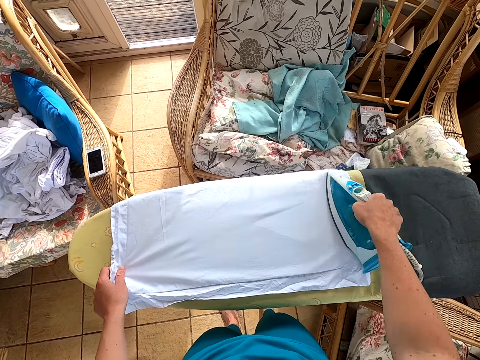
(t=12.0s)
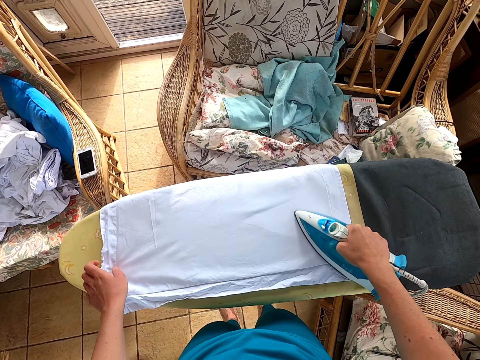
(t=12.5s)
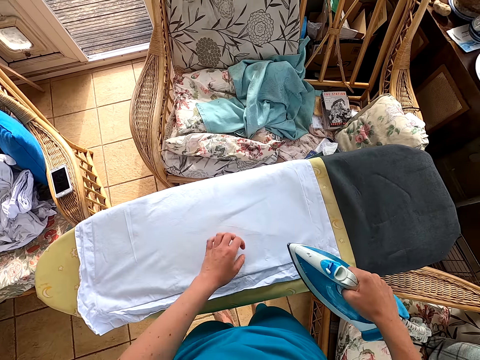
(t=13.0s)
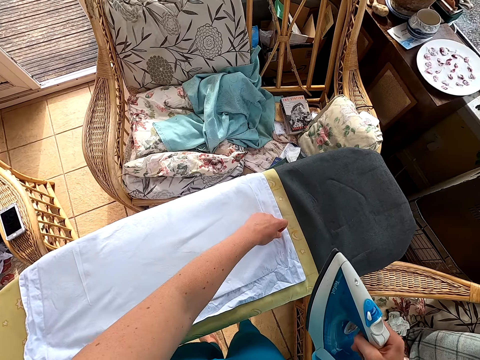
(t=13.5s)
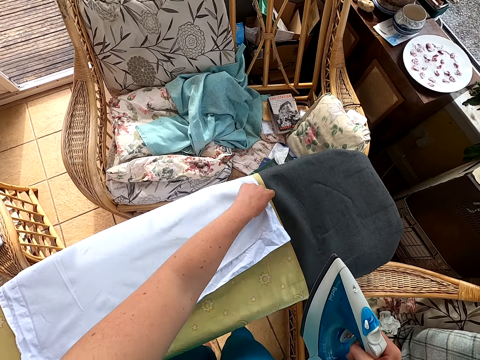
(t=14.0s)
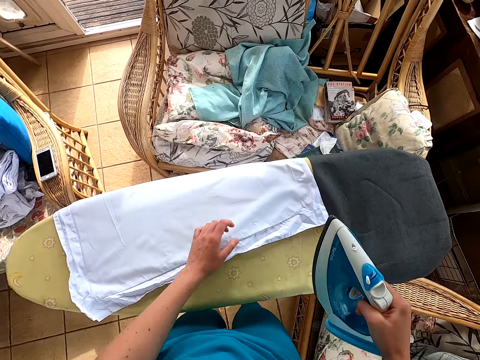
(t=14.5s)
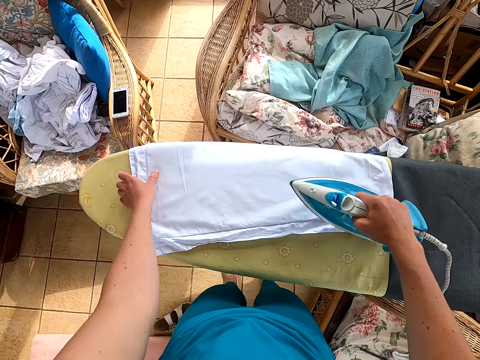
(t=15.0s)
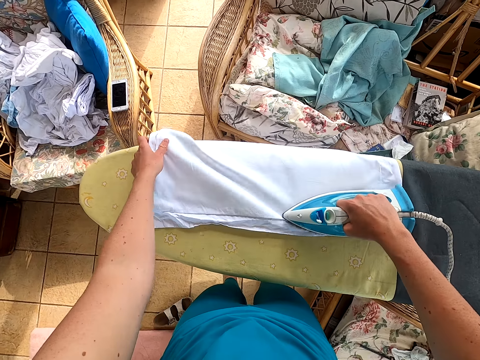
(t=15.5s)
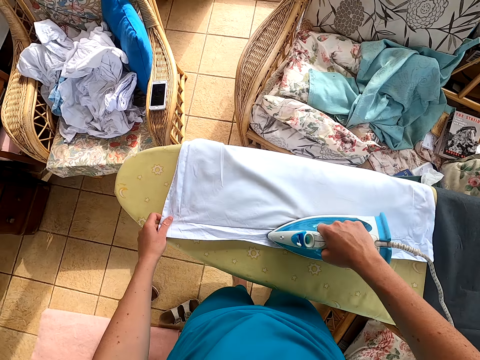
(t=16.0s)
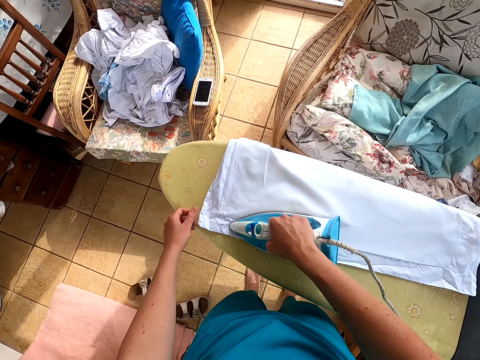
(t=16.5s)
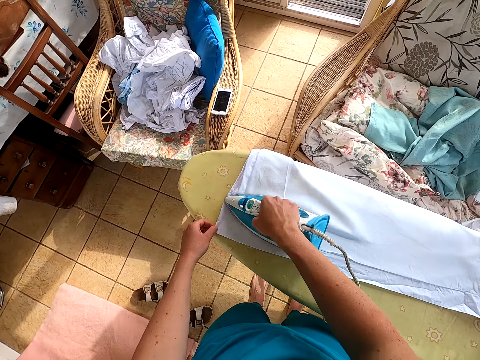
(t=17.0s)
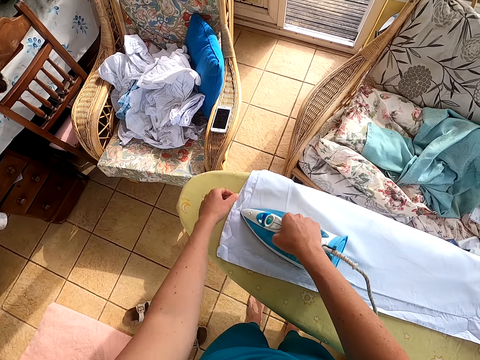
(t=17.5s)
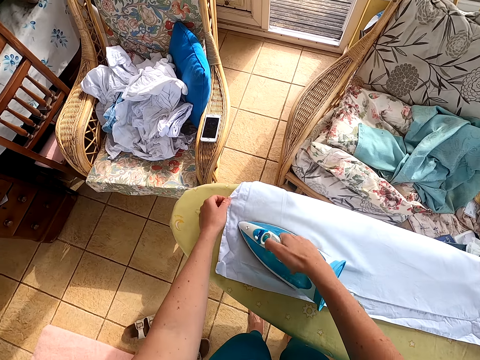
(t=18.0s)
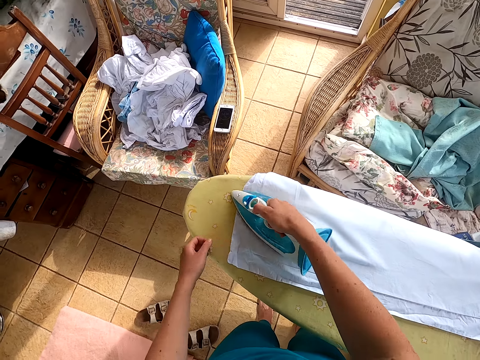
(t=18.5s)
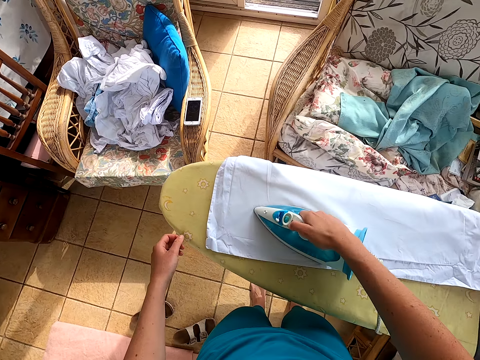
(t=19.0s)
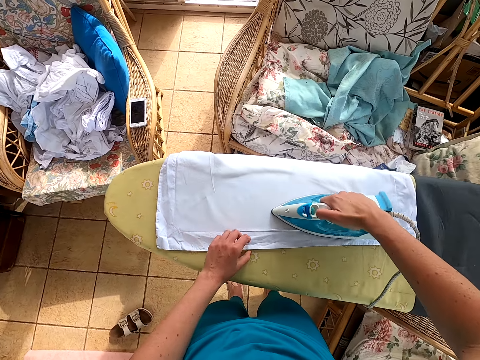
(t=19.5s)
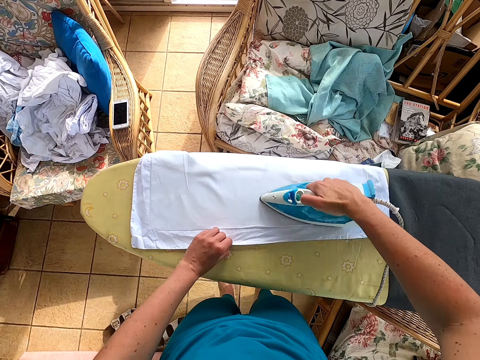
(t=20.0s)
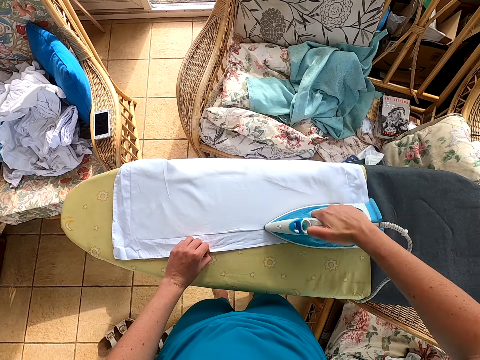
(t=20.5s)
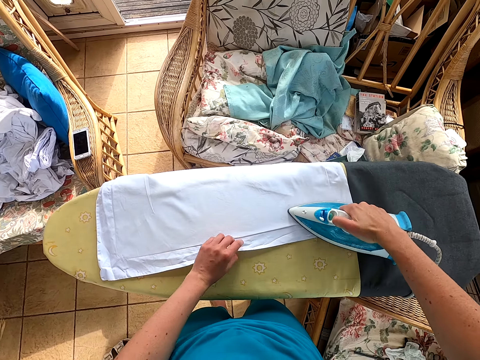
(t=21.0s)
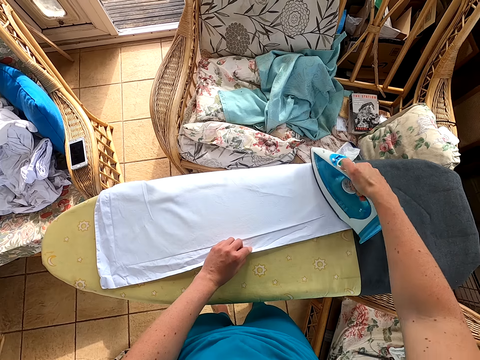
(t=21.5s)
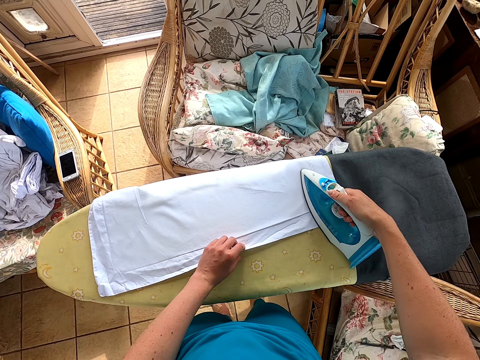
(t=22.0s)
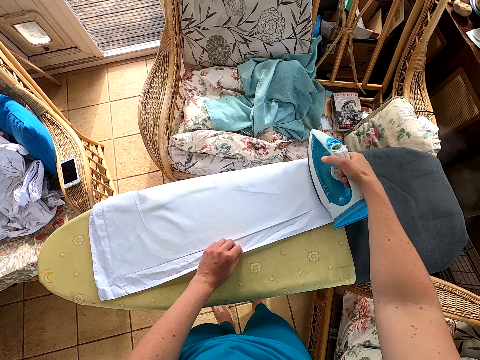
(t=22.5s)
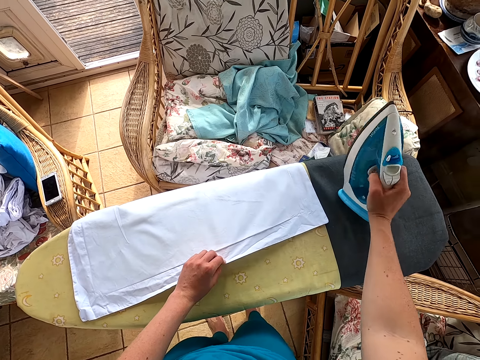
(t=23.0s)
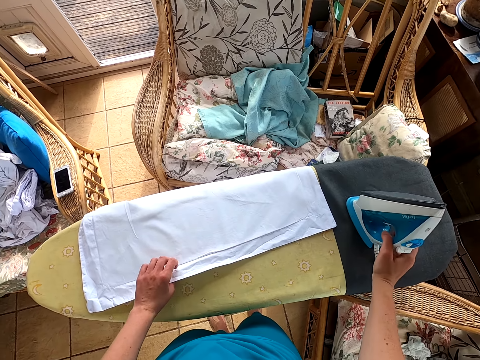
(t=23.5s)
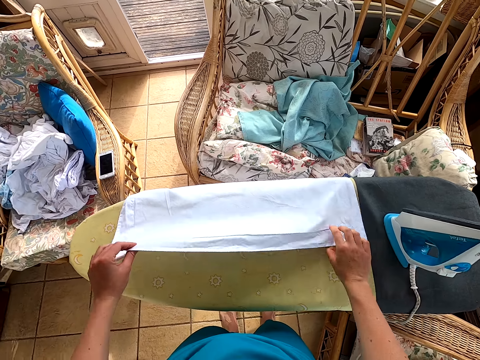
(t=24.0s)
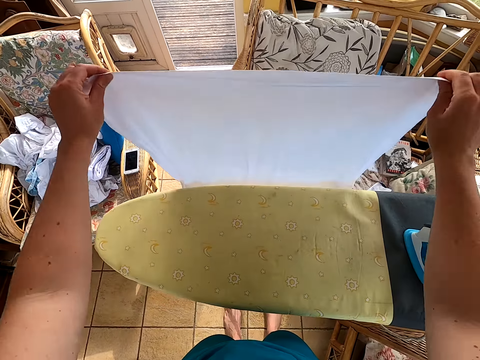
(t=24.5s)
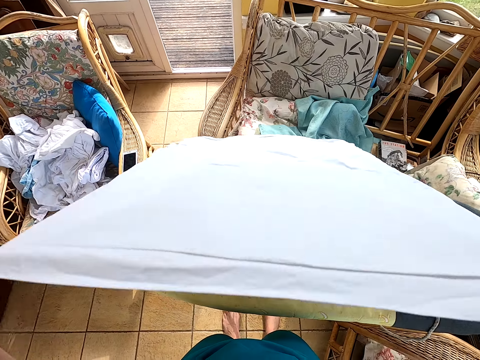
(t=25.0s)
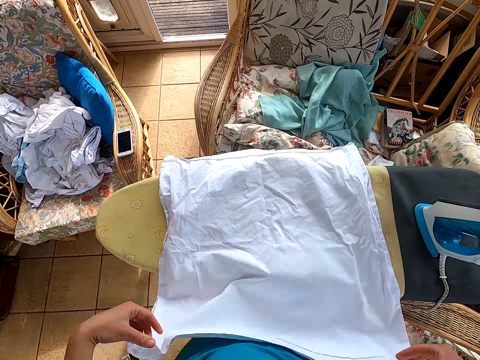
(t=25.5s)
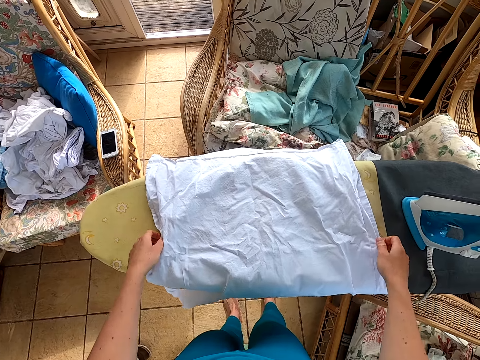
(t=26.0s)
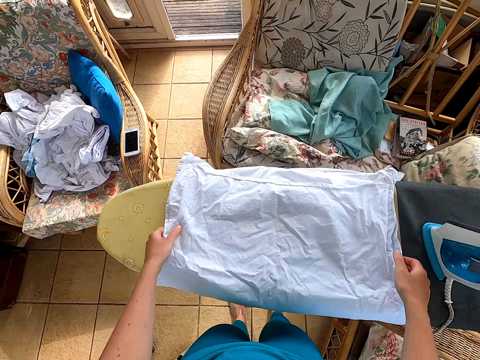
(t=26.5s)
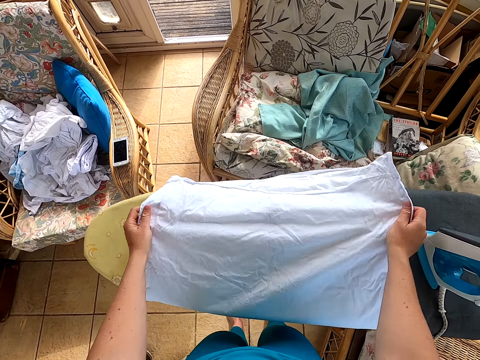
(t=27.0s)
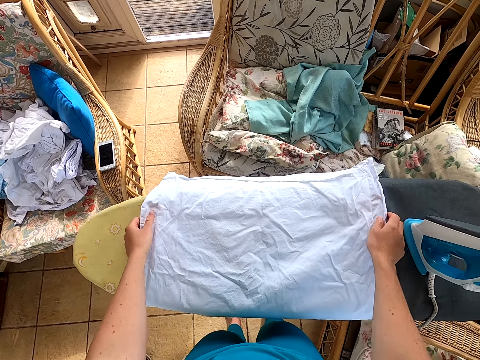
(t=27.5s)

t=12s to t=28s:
The camera wearer stretches the cloth. They iron the cloth. They put the iron box on the table. They stretch the cloth. They put the cloth on the table.

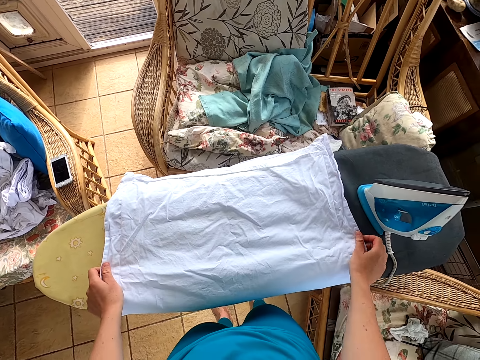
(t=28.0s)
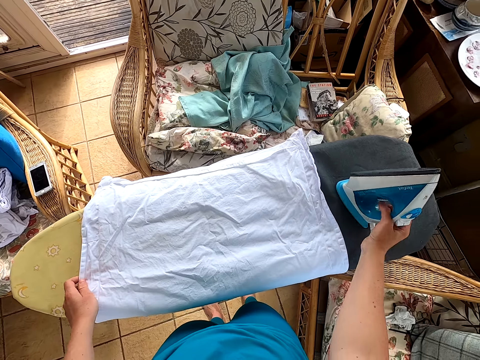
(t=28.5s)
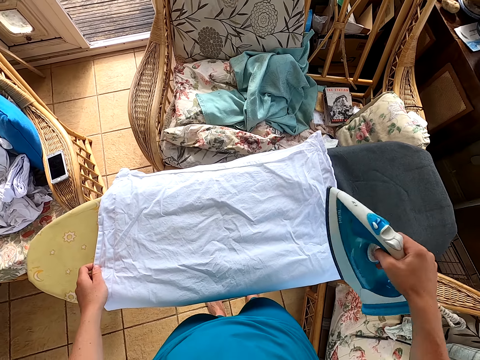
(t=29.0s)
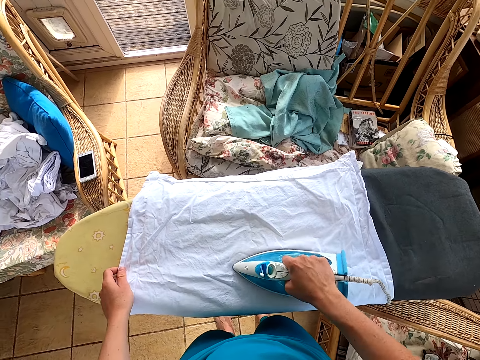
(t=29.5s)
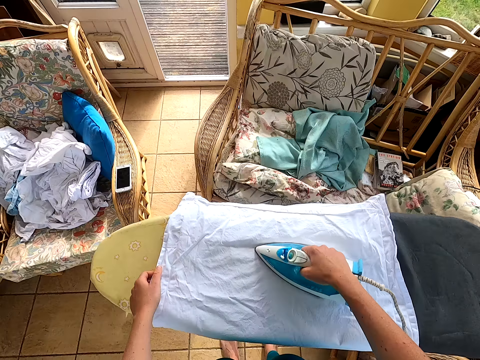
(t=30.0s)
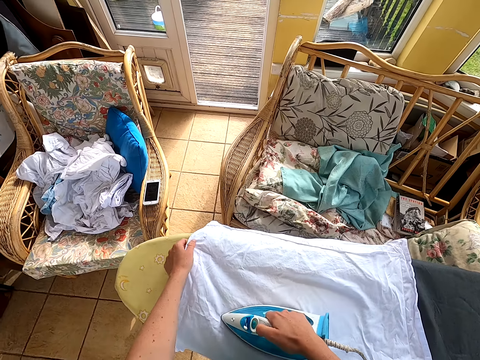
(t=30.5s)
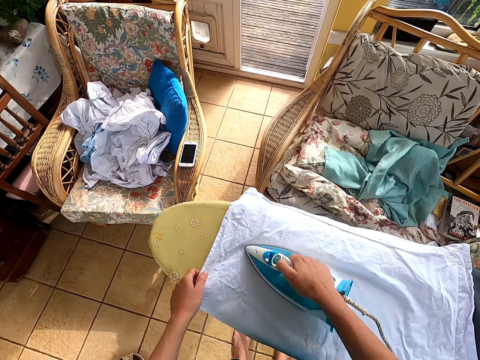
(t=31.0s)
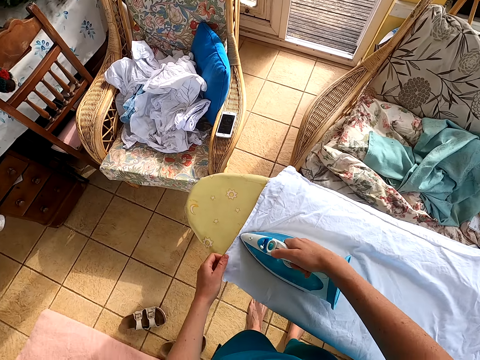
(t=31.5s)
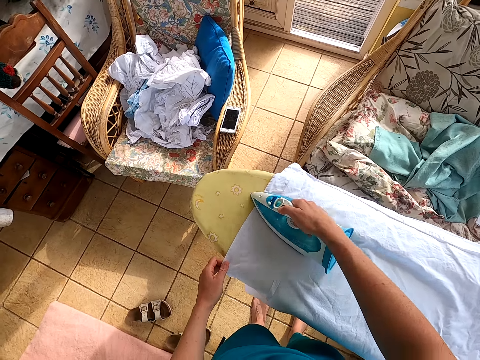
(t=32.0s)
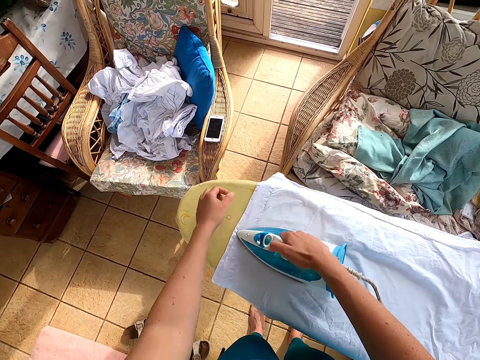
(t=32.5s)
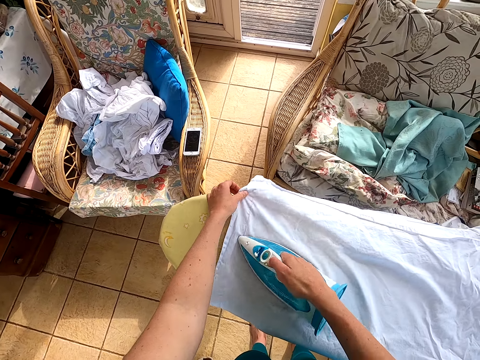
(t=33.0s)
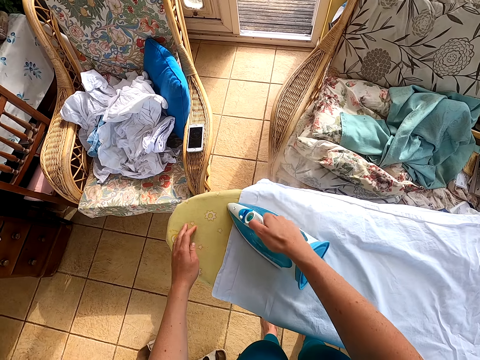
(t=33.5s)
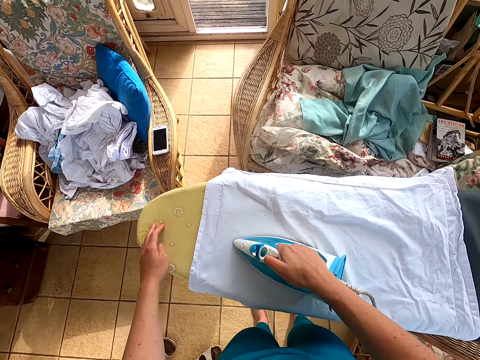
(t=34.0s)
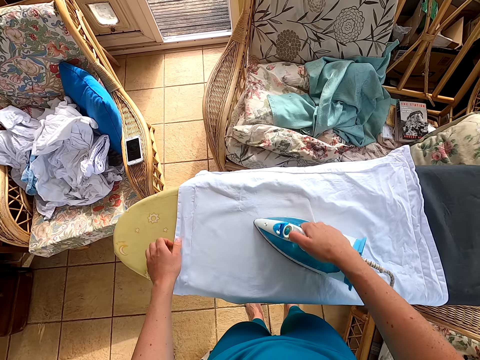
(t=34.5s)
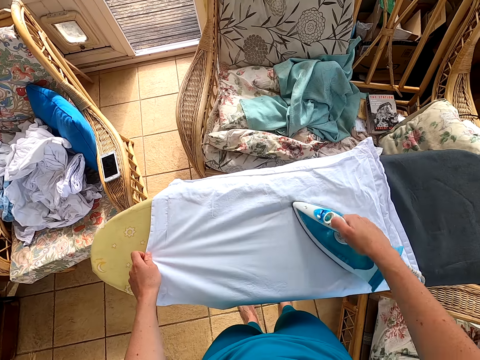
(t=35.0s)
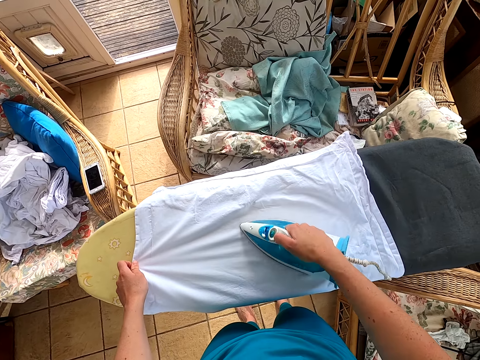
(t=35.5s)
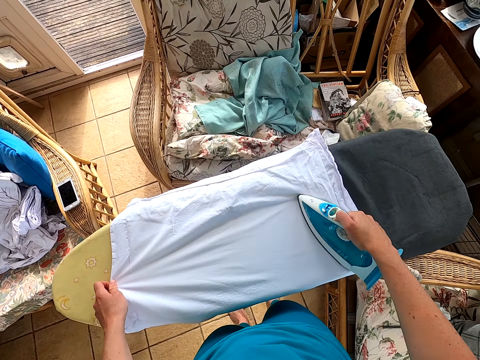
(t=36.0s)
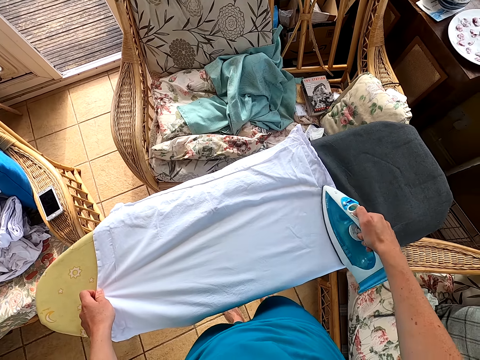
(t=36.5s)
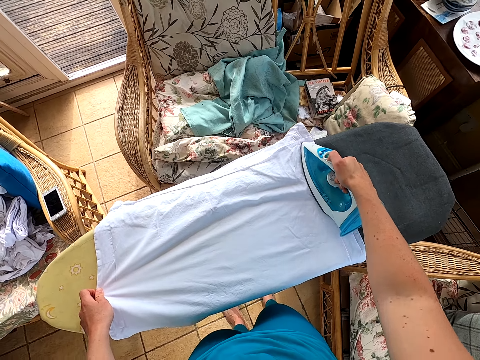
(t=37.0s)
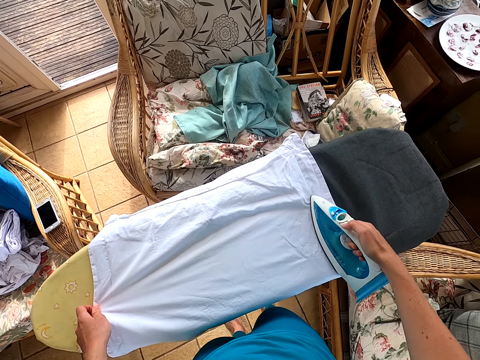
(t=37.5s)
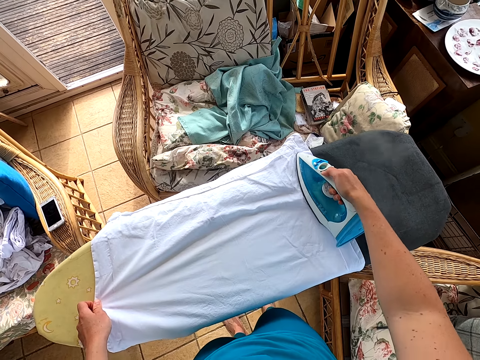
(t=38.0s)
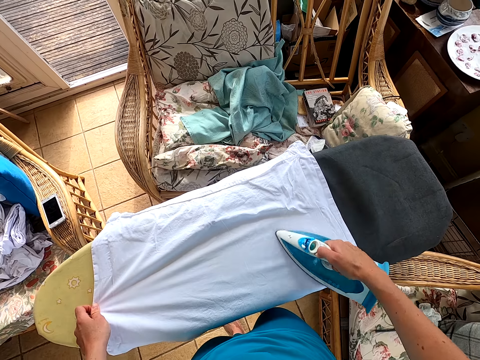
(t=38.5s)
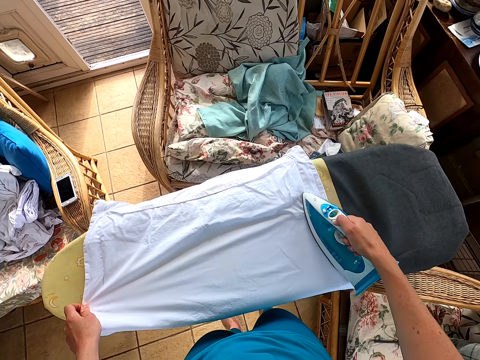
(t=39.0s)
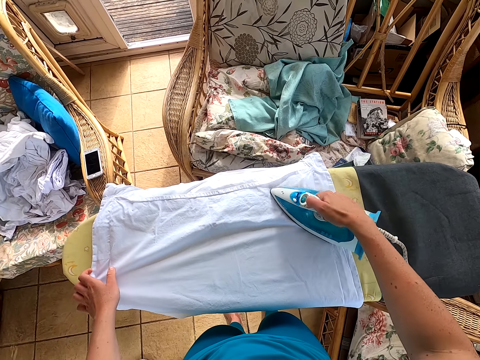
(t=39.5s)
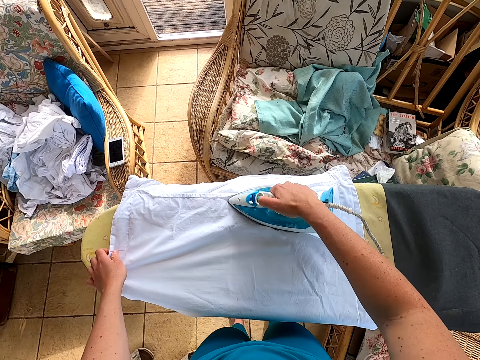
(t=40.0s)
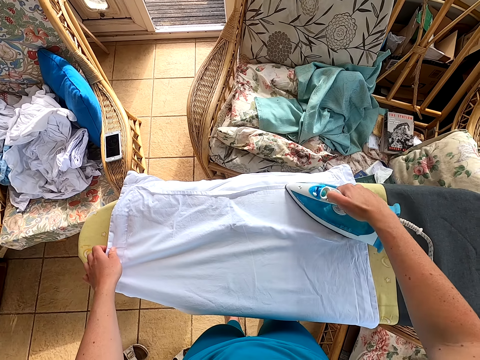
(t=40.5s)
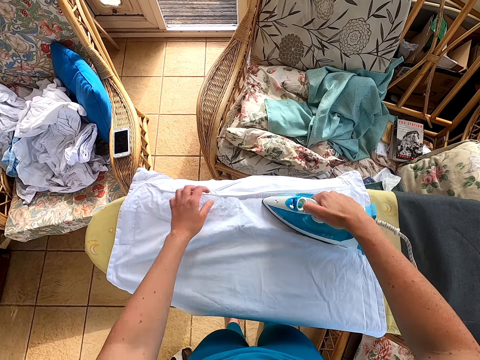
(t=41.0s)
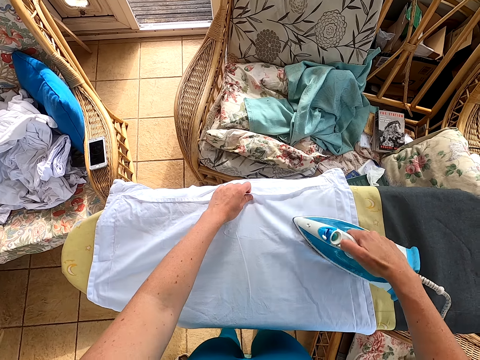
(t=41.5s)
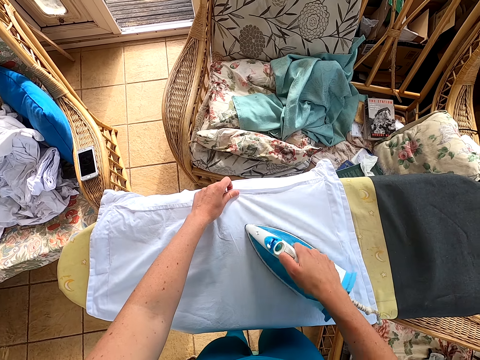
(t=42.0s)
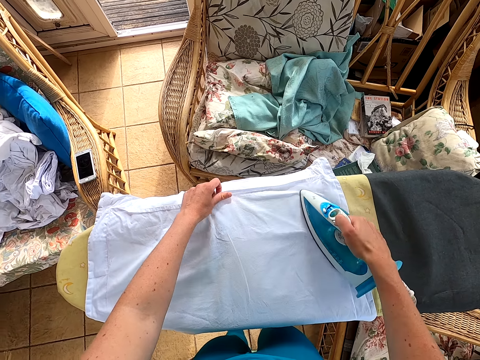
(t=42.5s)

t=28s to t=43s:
The camera wearer straightens the cloth. They iron the cloth.
